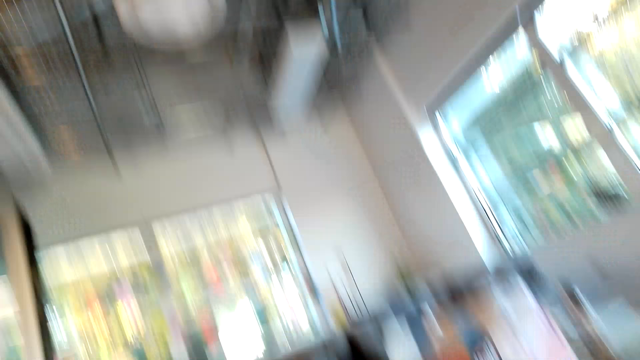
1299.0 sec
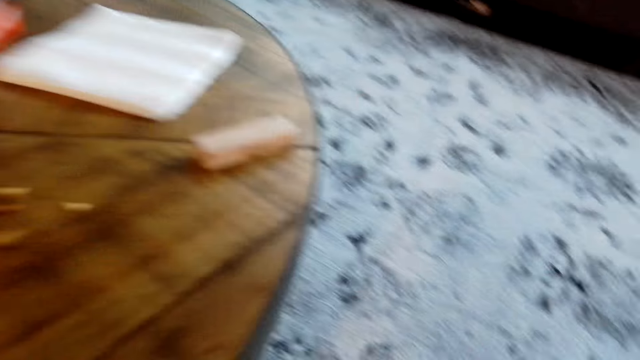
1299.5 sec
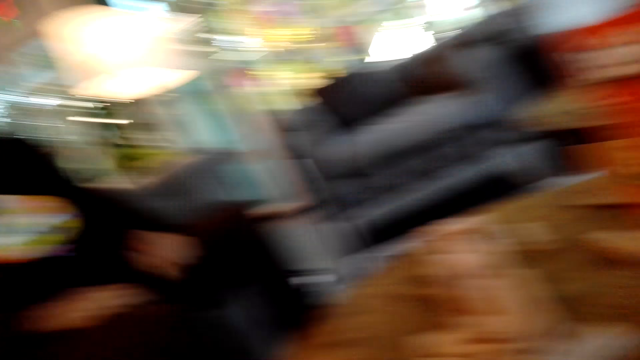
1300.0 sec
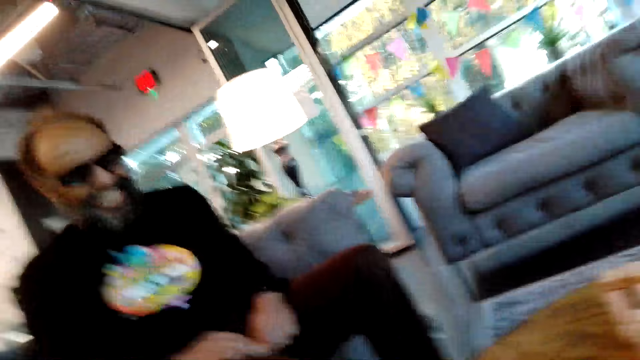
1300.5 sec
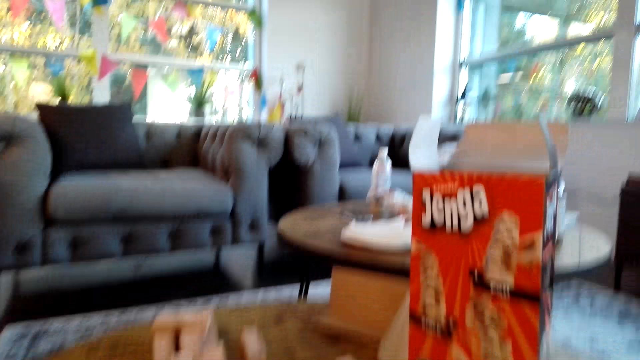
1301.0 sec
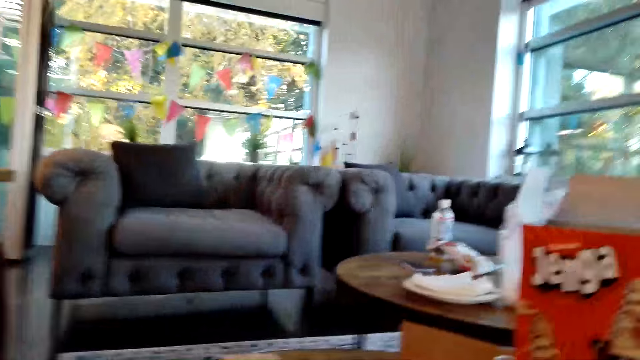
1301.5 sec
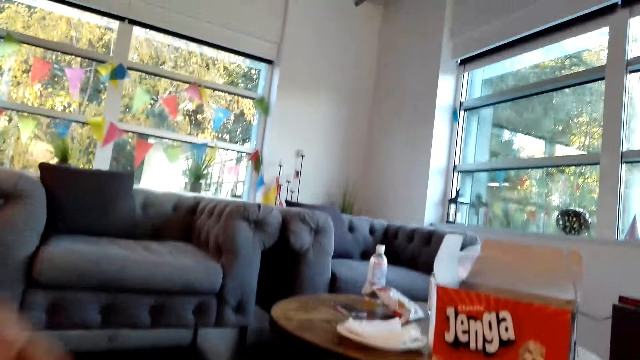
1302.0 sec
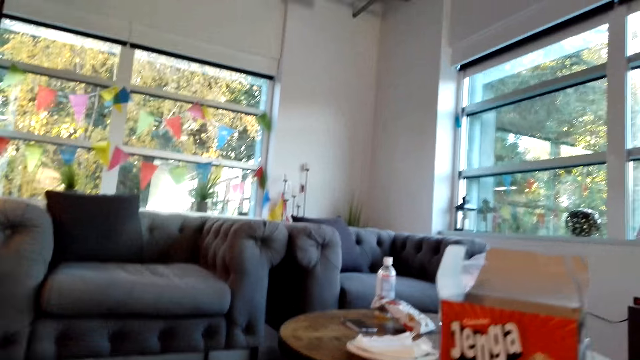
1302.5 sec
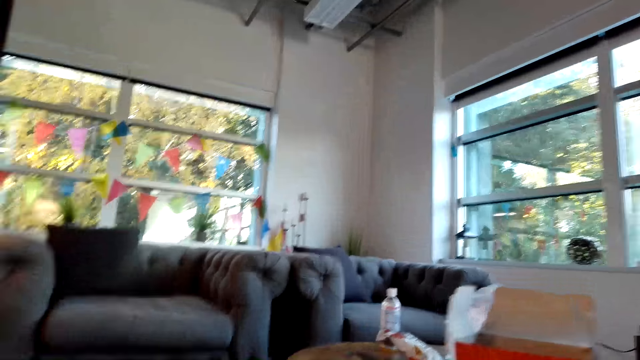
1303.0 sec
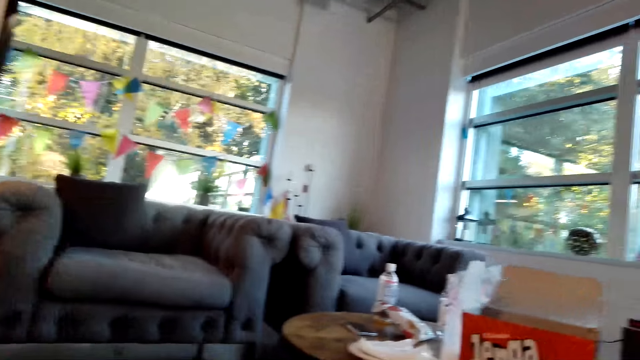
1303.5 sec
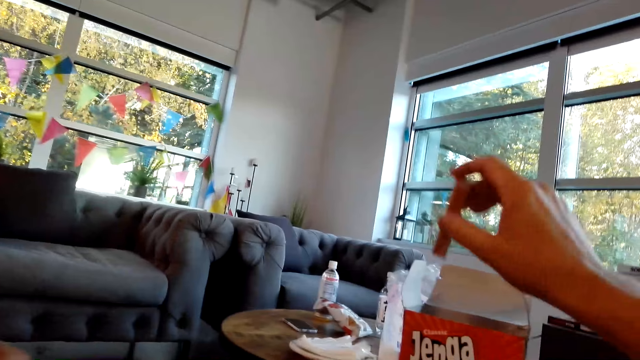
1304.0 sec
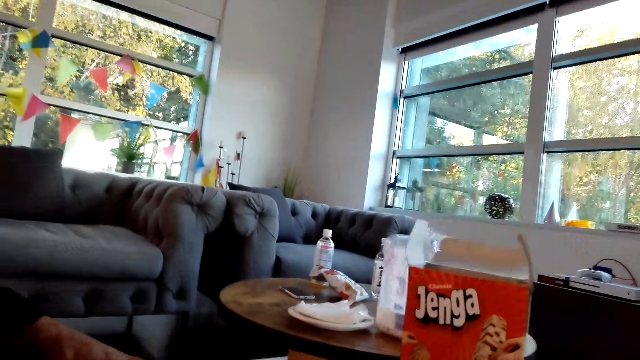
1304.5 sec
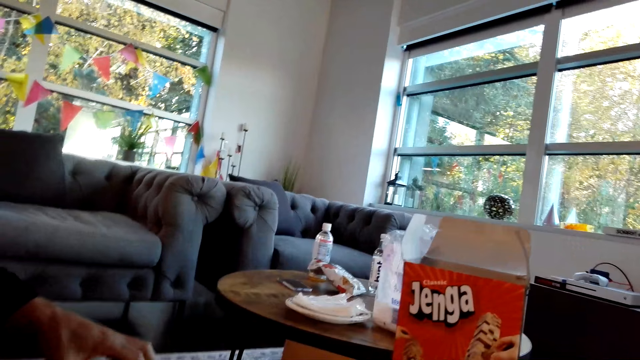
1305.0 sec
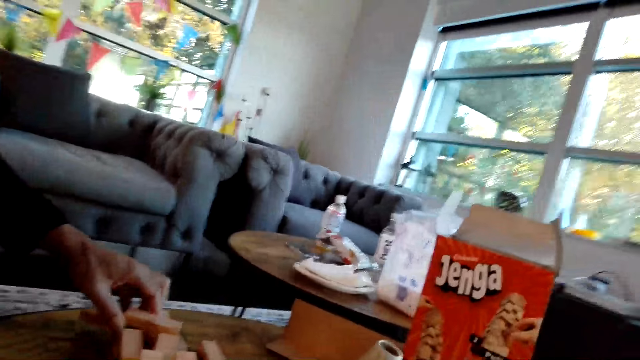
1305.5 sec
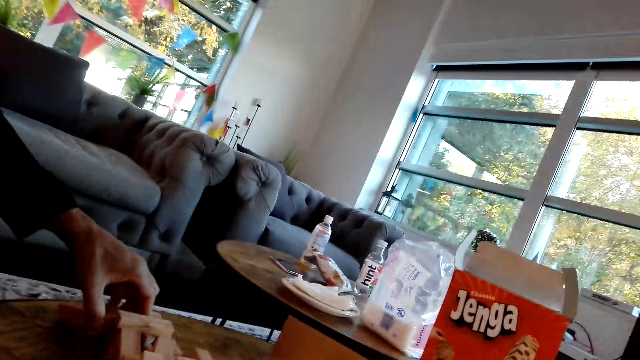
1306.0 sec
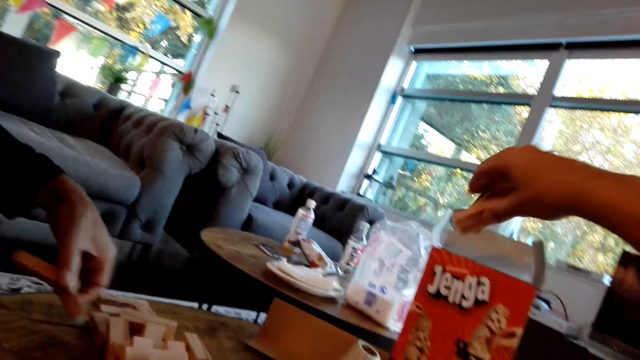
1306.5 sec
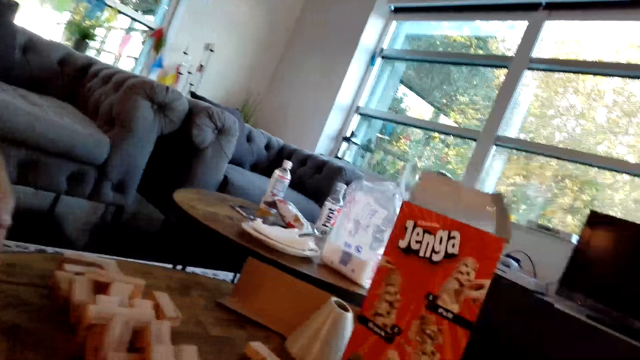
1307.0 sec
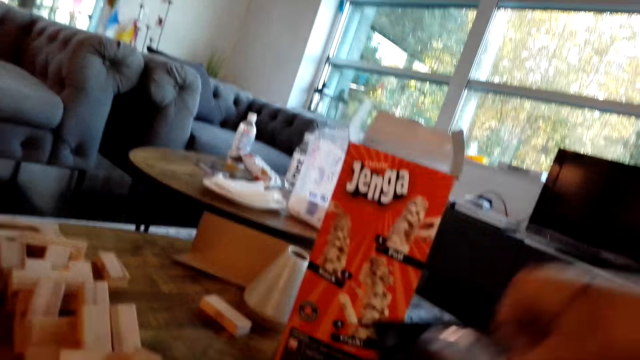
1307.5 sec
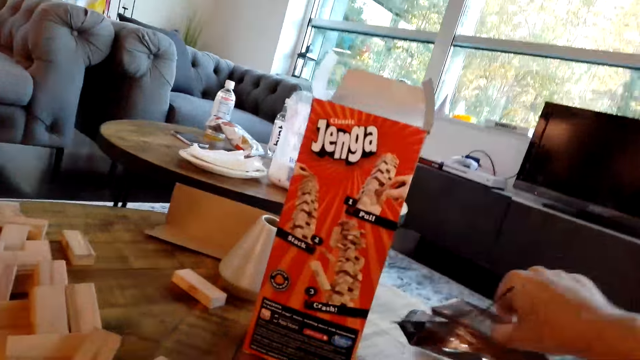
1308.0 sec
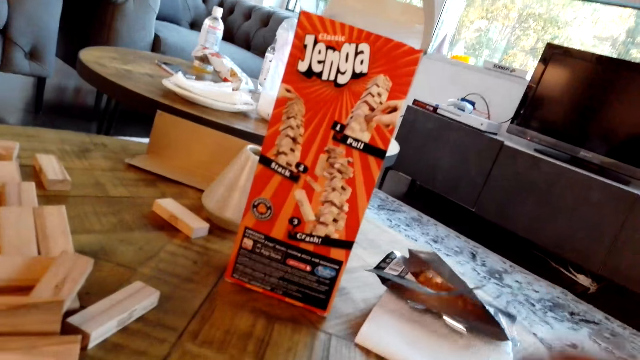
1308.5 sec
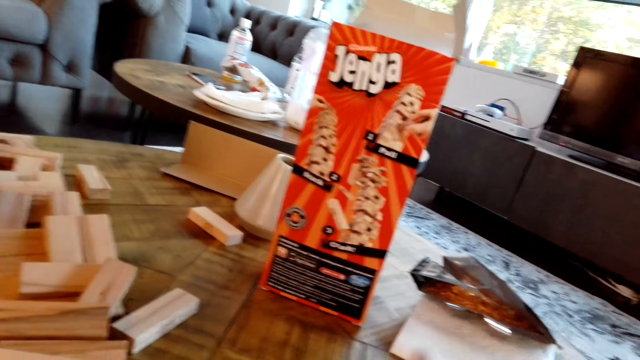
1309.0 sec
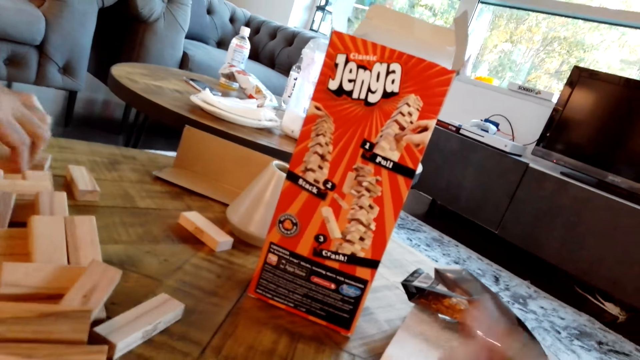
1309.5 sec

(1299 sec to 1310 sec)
The camera wearer looks around the room. A man throws a block on the table. The camera wearer drops a wood block in the box. They put the jenga blocks in the box. The man arranges the jenga blocks on the table. The man picks up a wood block. The camera wearer moves a paper on the table.

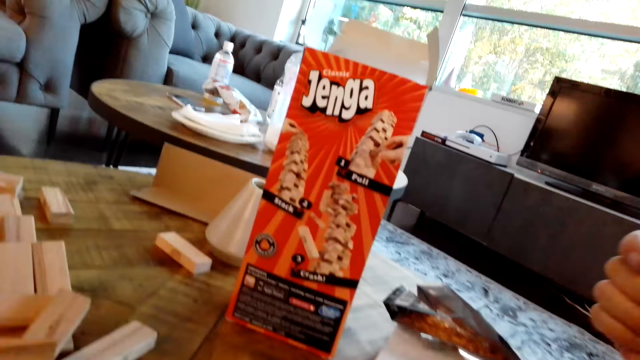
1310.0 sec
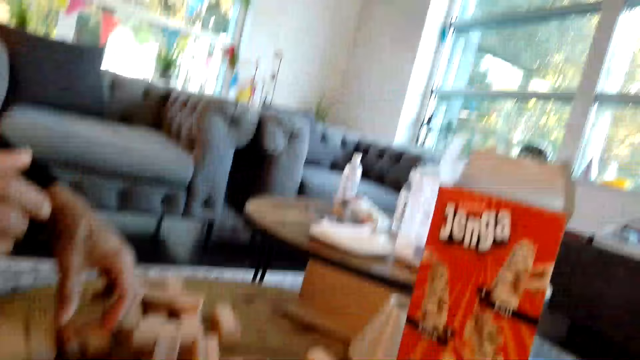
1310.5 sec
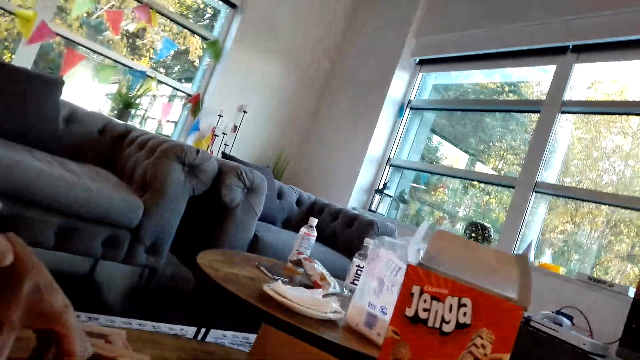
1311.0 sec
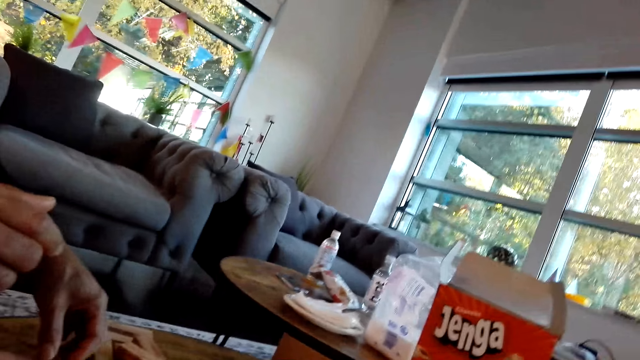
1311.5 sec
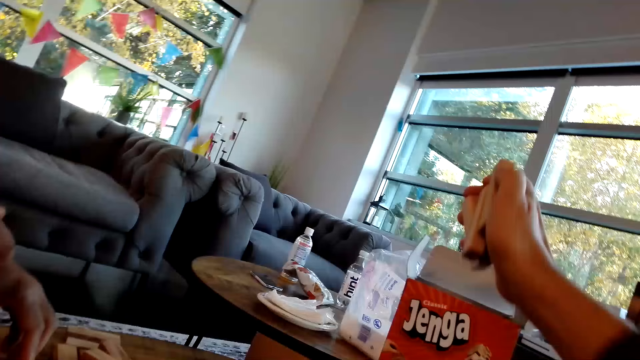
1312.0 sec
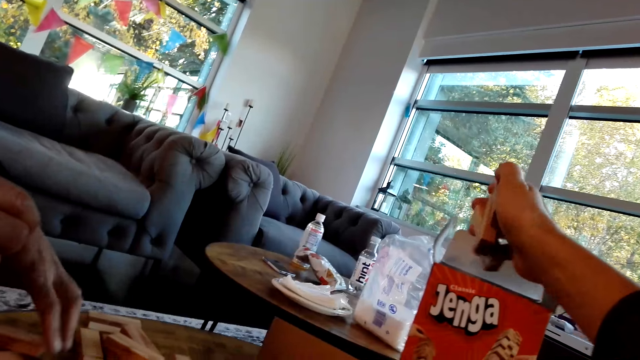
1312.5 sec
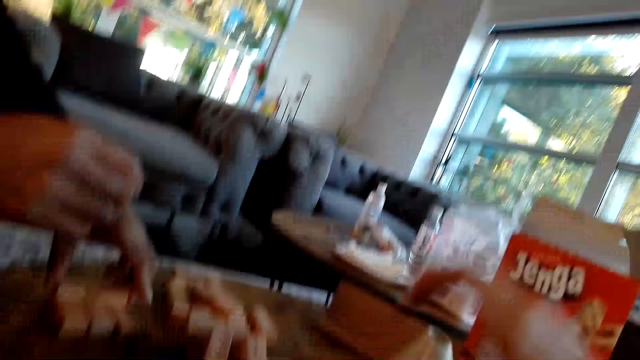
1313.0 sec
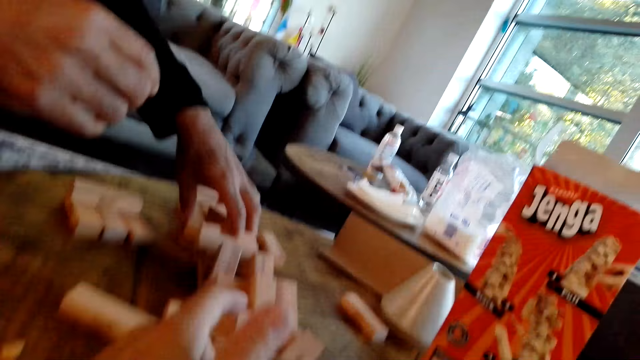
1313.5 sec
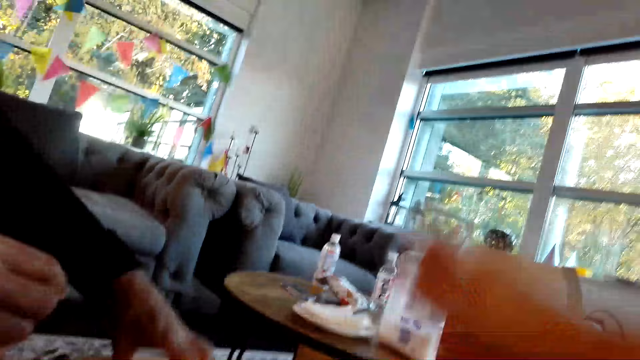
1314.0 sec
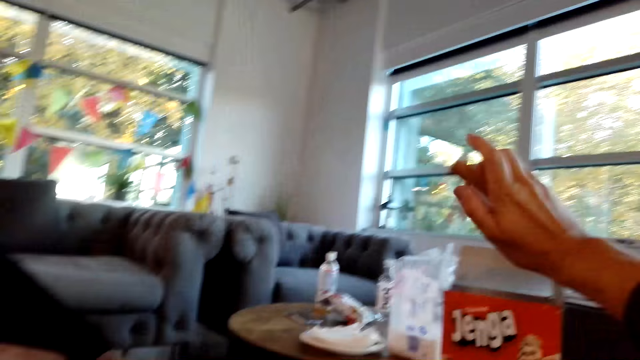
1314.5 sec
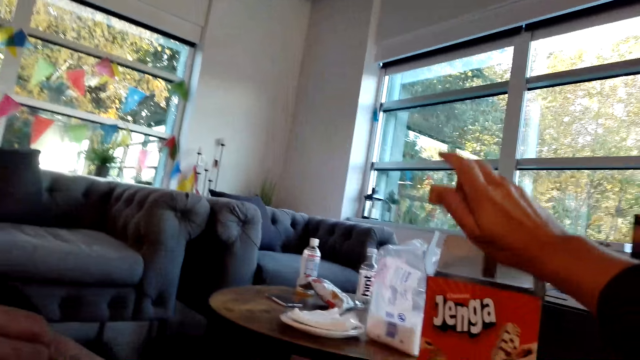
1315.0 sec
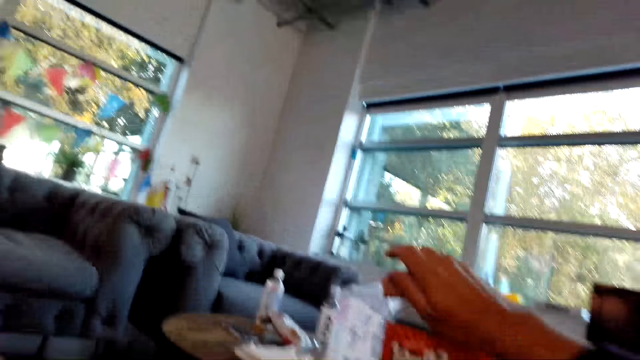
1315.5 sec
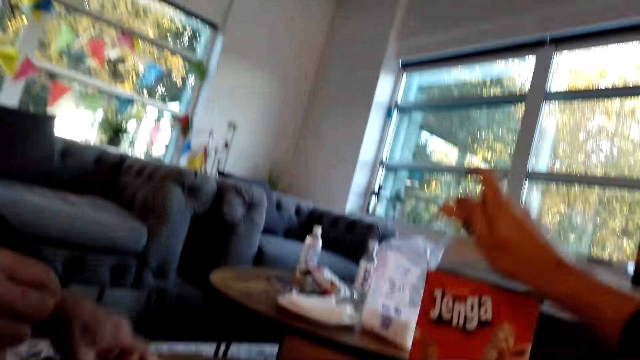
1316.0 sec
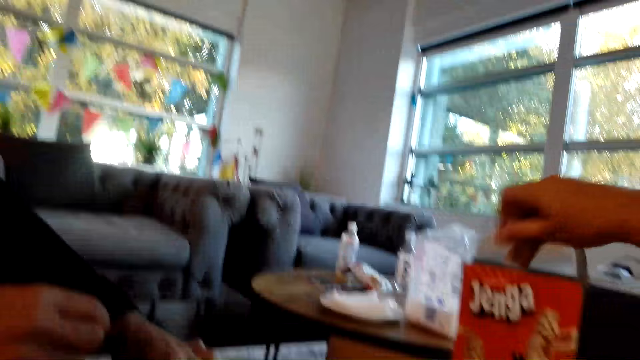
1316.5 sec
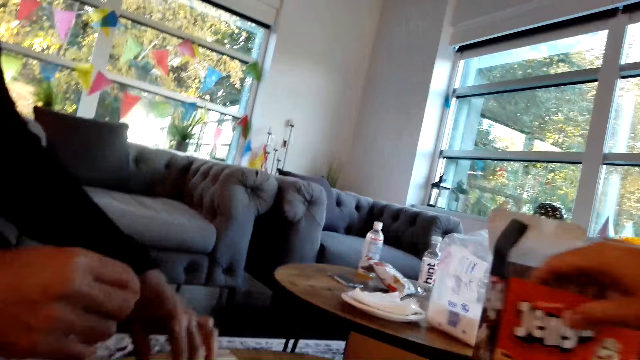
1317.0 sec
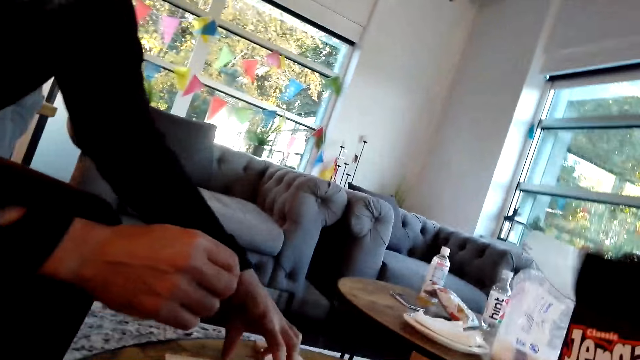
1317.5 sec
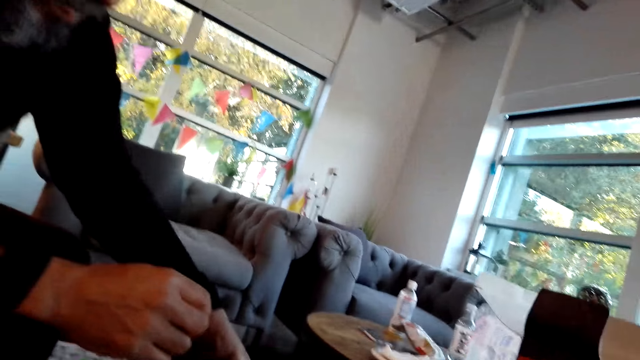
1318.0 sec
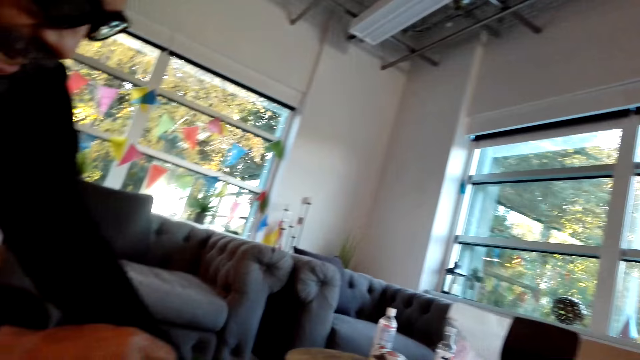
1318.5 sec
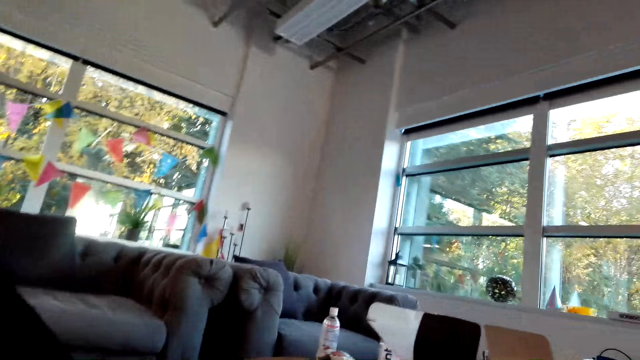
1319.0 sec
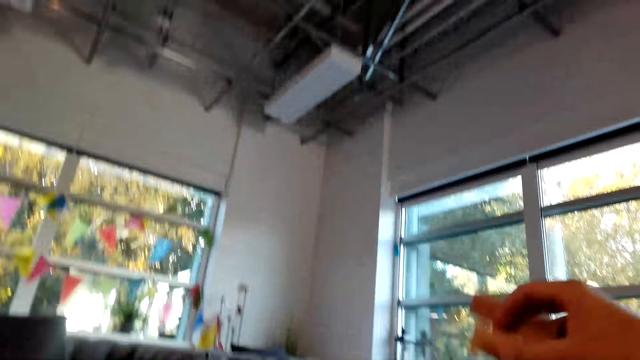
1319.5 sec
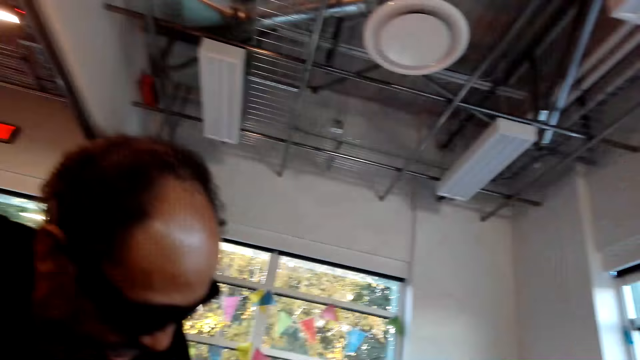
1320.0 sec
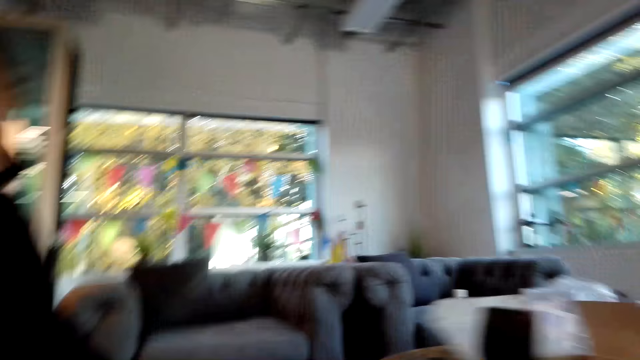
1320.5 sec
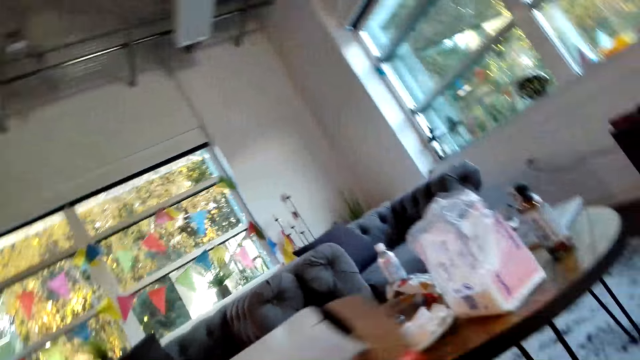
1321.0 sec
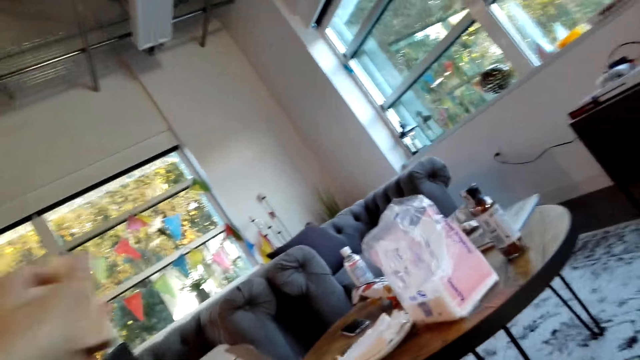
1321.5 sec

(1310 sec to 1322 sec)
A man arranges the jenga blocks on the table. The camera wearer puts wood blocks in the box. They put the wood blocks in the box again. They move the box and look around the room.
